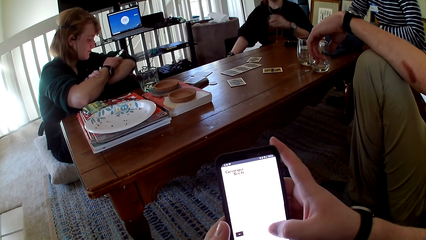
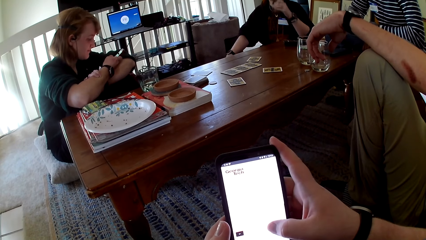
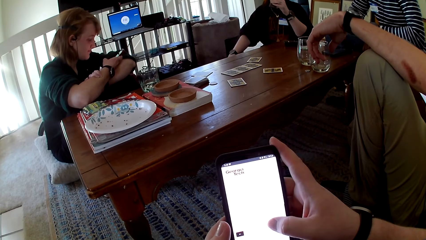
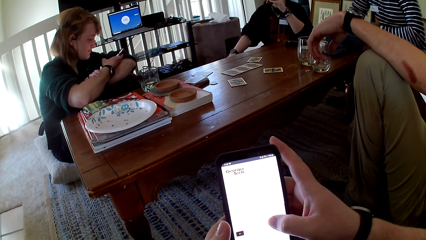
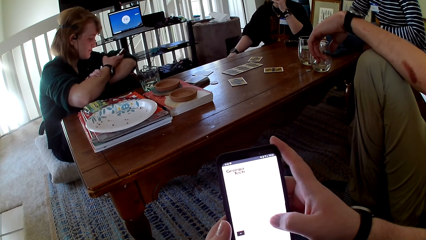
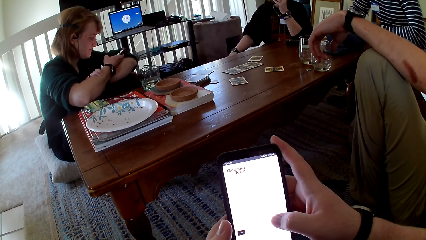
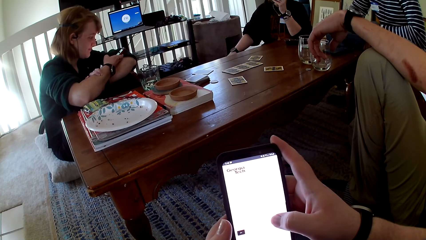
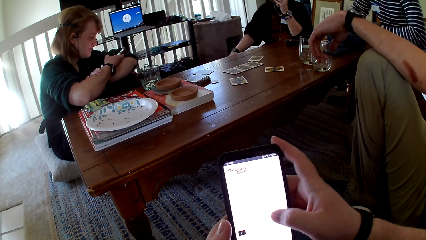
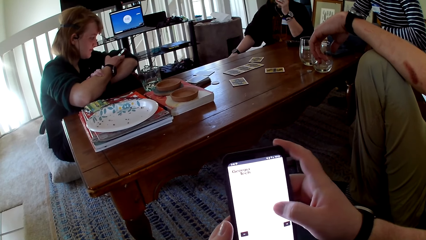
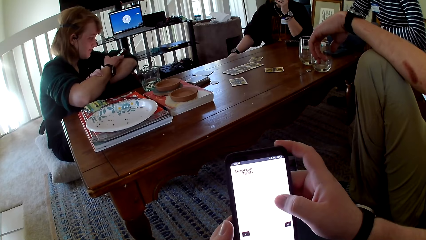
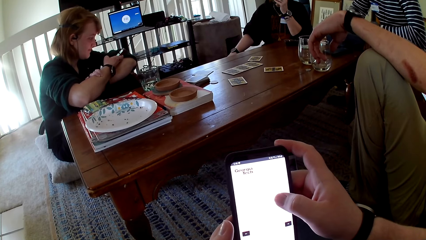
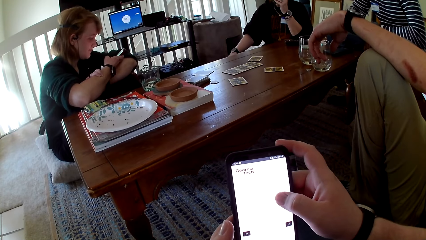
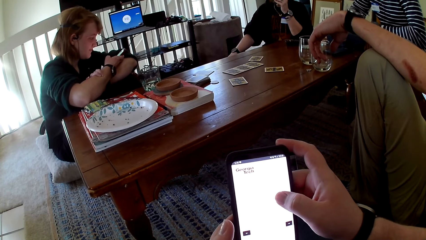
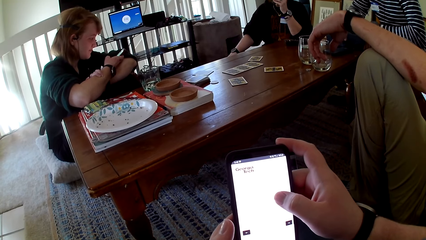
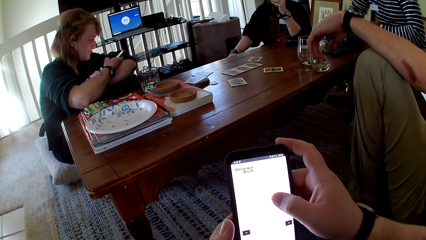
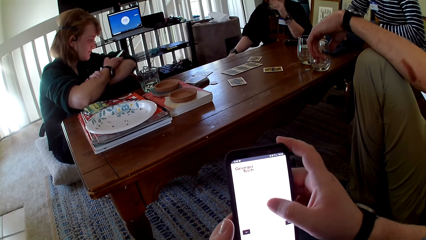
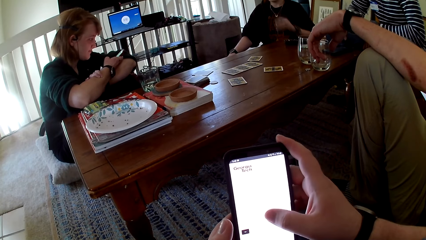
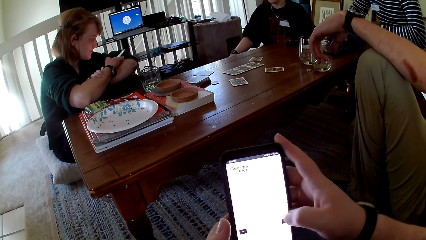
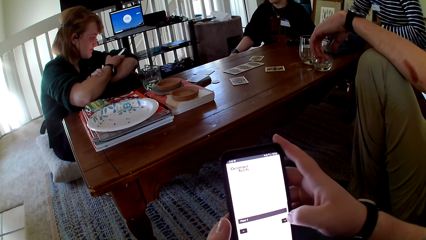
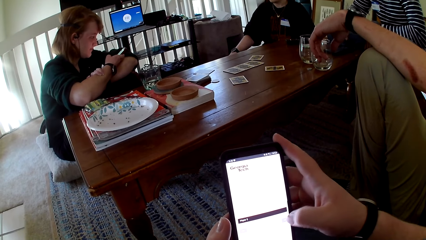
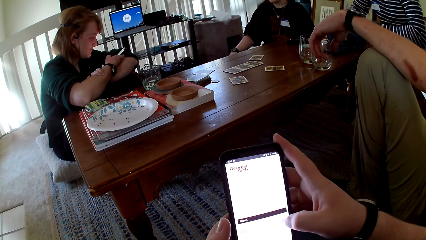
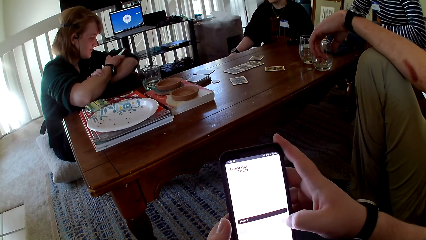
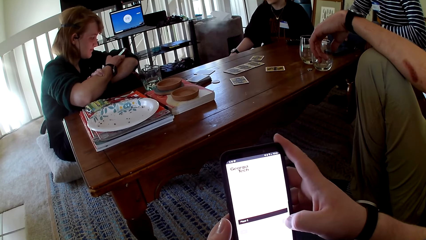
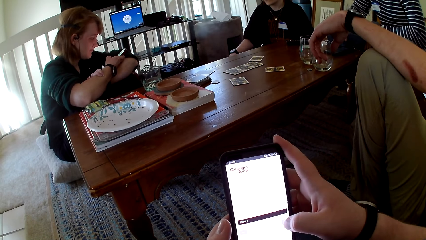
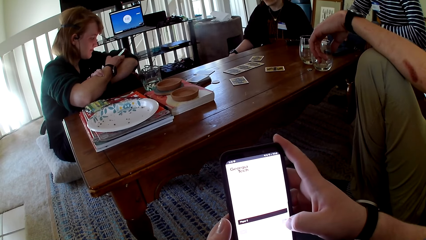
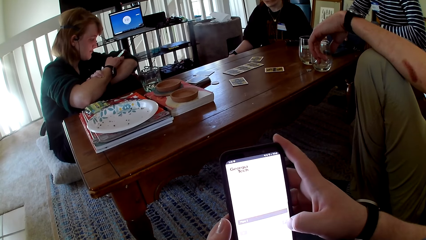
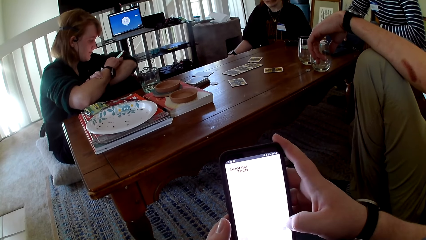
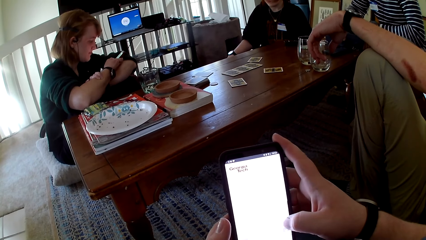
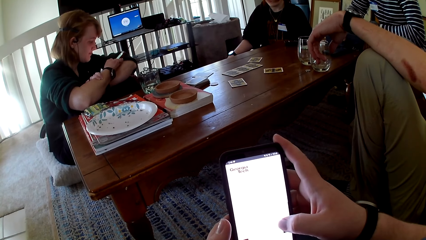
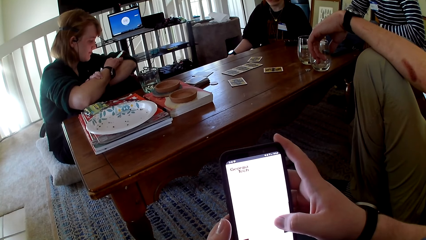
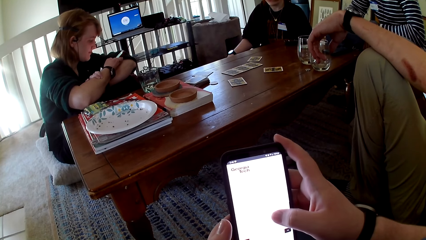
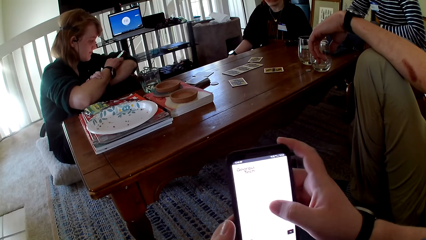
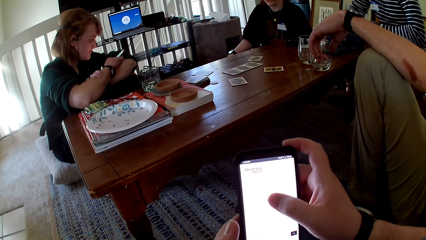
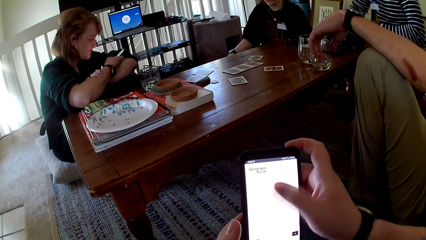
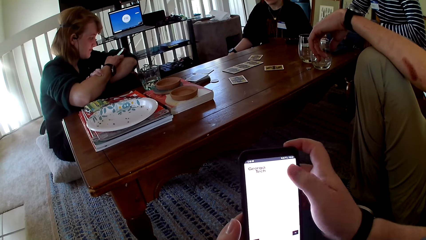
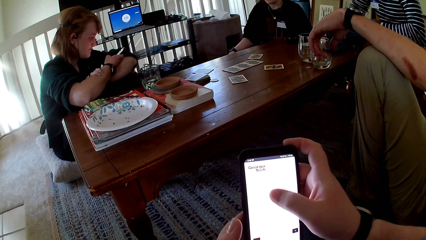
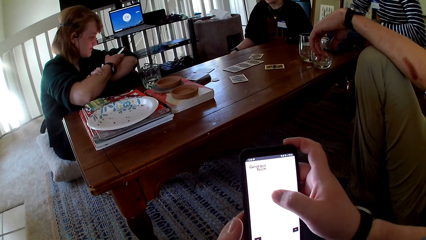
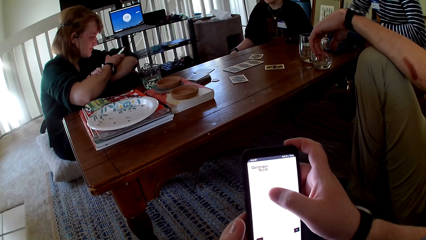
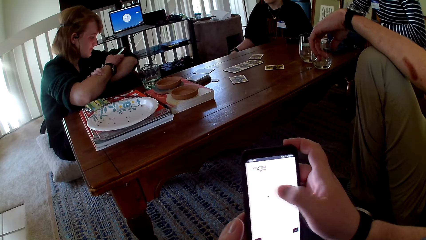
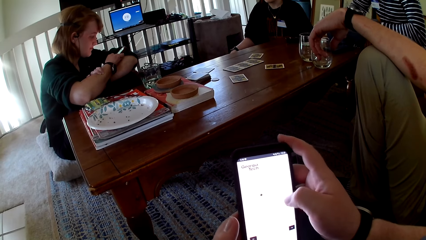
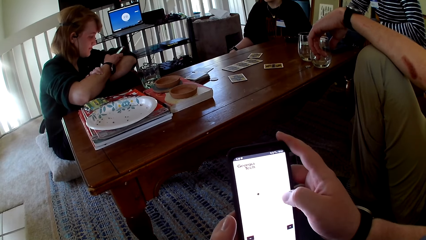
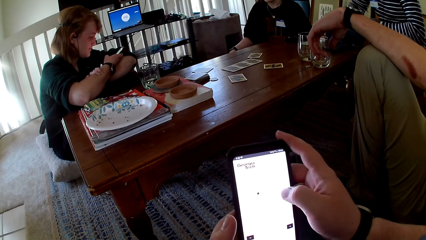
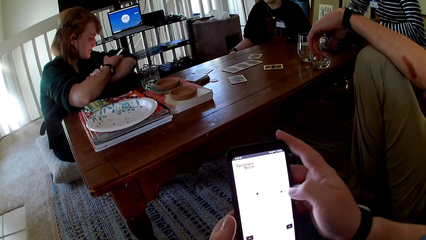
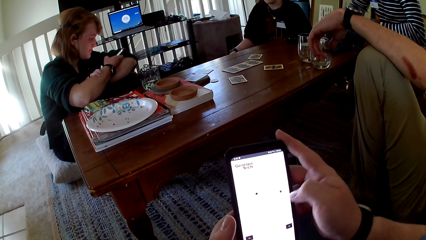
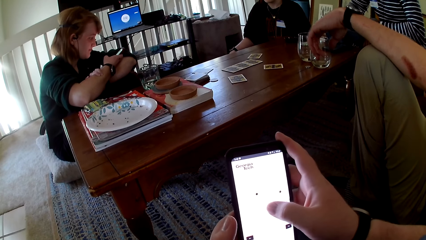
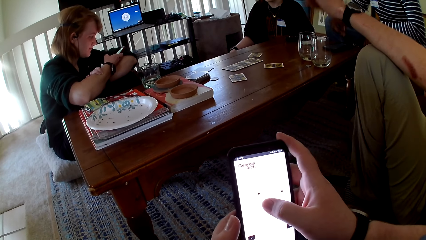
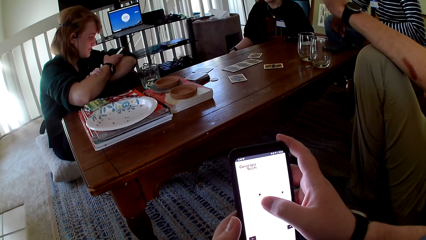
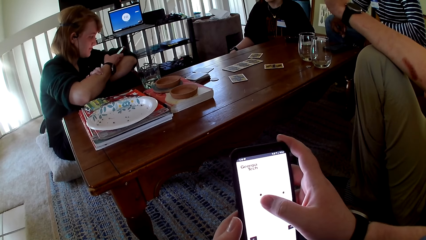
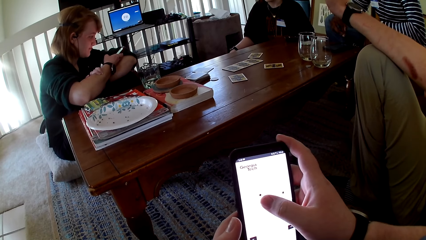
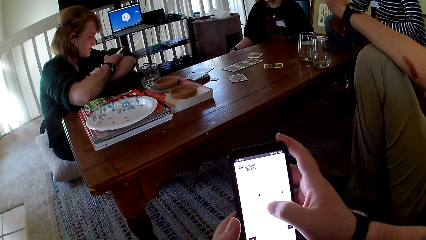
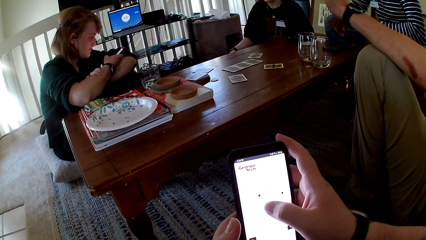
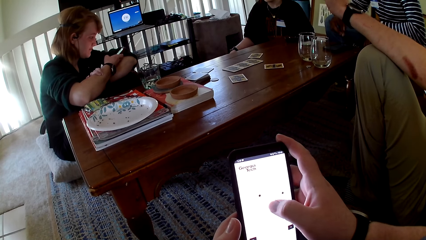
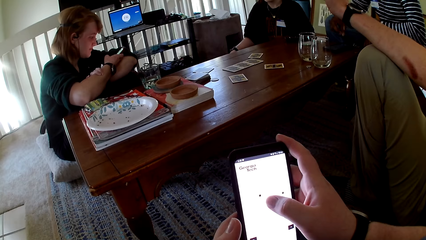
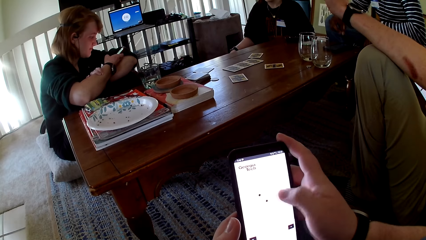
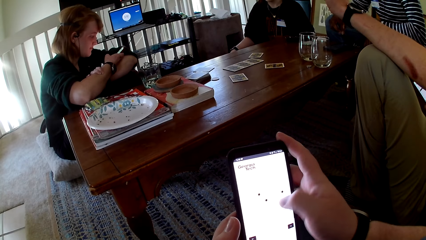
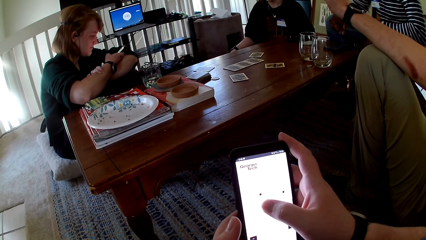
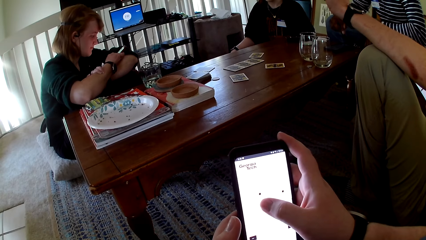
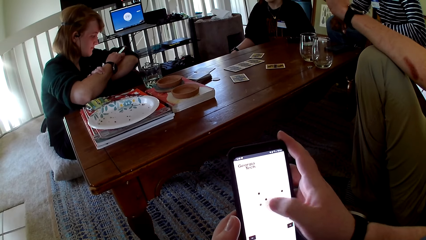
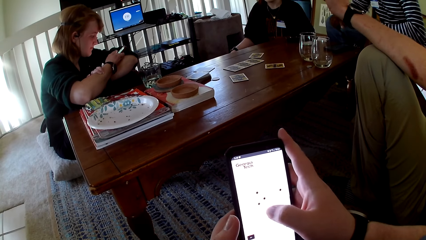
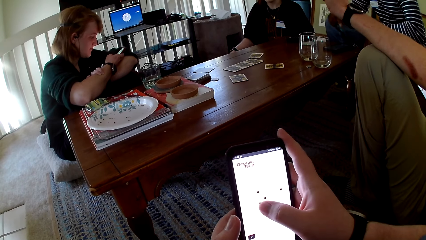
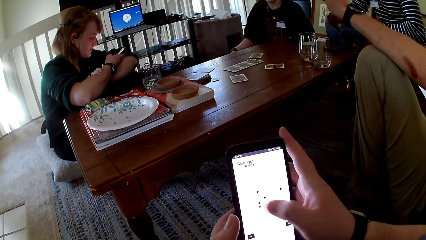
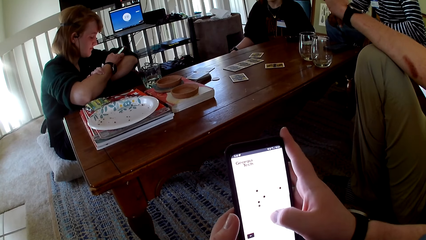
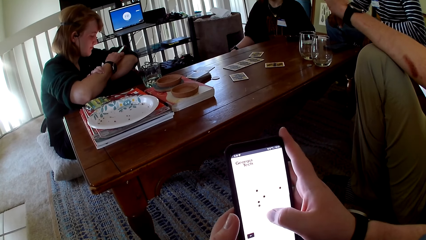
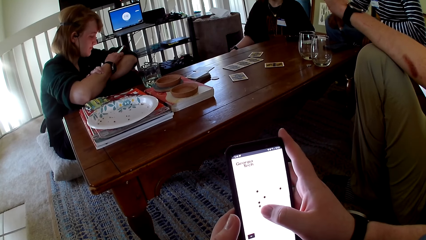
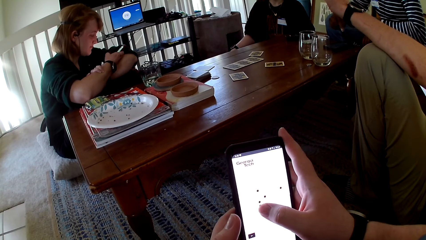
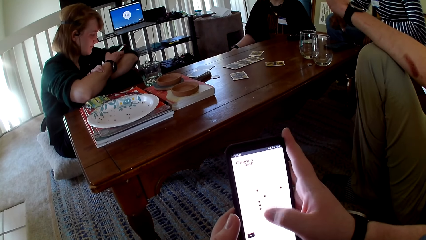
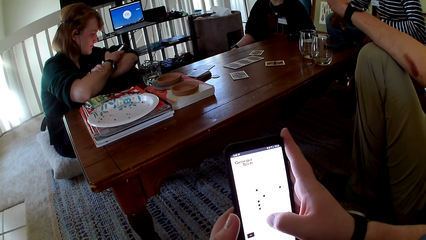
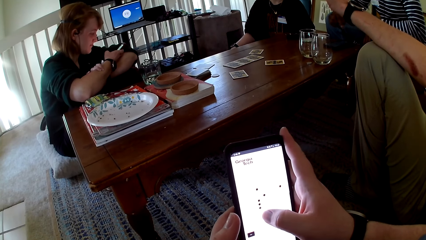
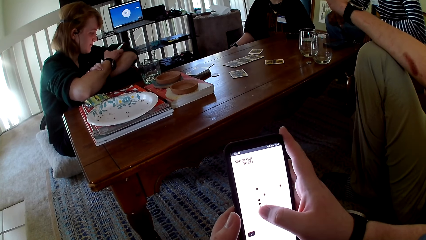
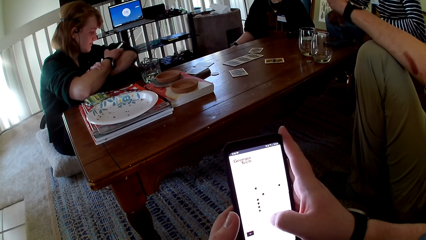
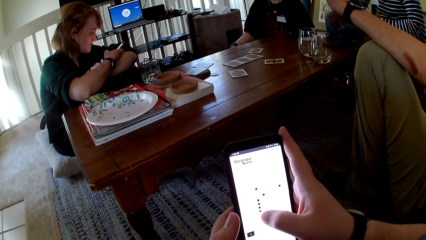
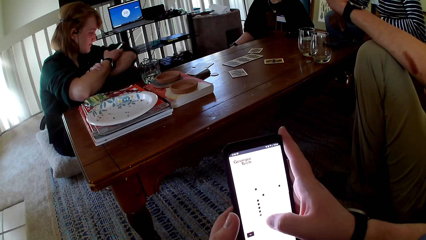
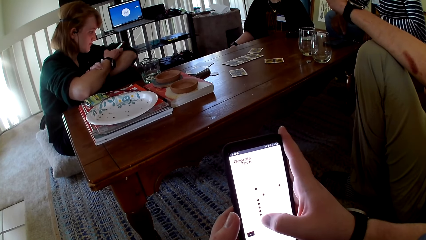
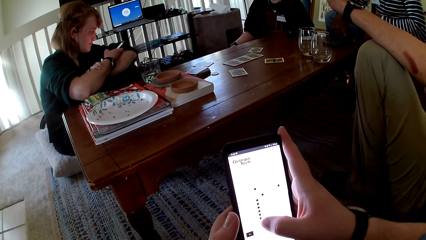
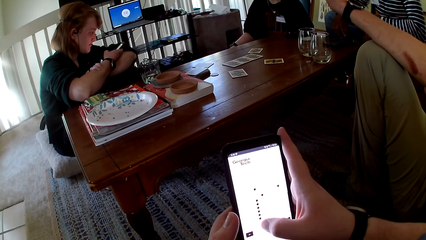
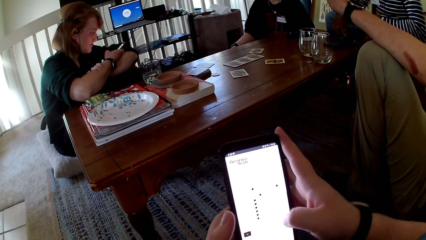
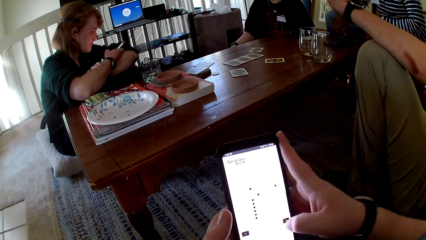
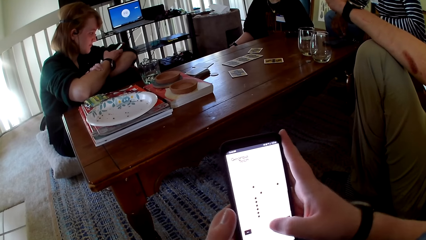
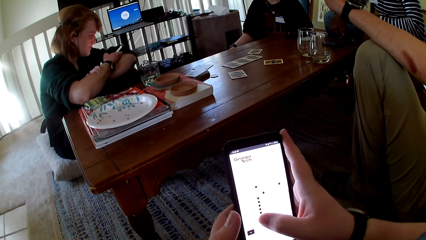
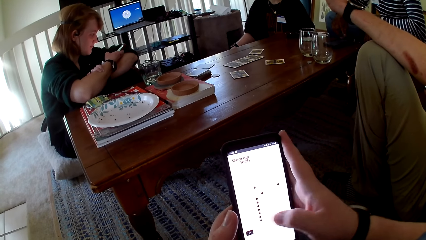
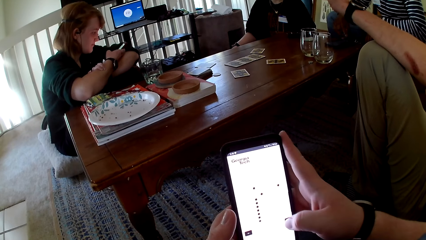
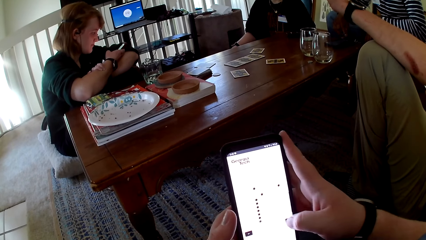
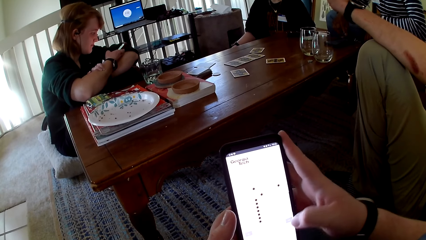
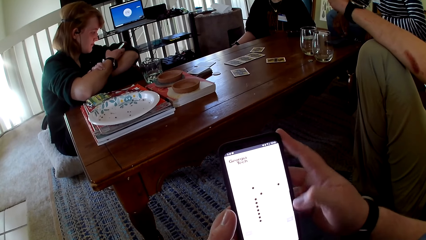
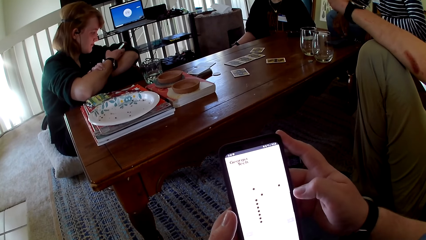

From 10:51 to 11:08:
The camera wearer touches a phone. A woman smokes a vape. The woman touches a phone. The camera wearer touches the phone.
